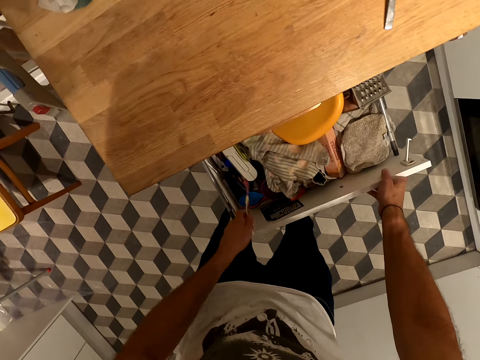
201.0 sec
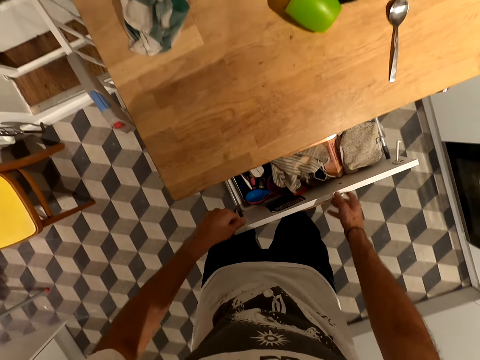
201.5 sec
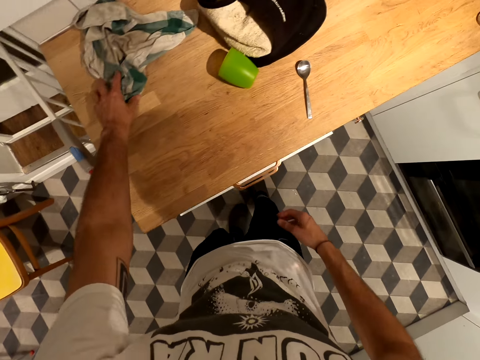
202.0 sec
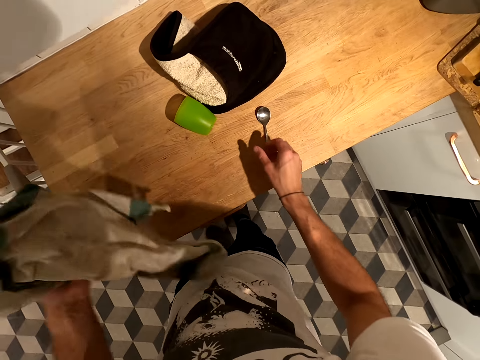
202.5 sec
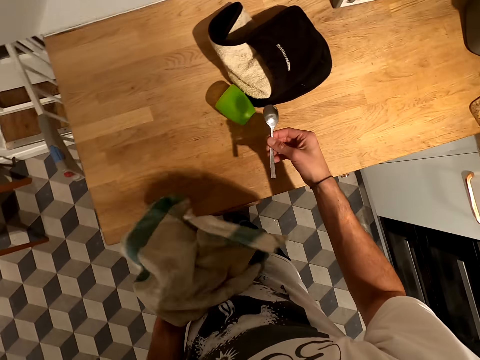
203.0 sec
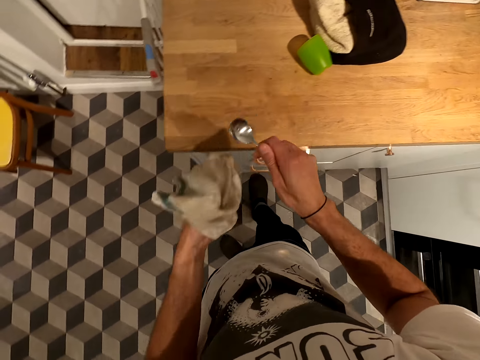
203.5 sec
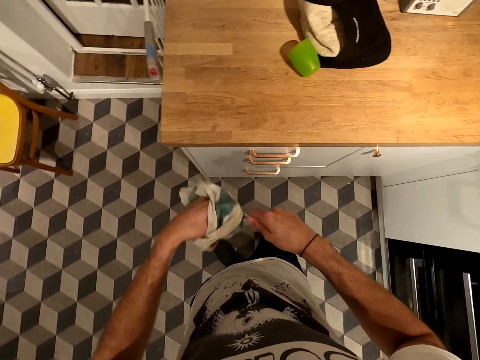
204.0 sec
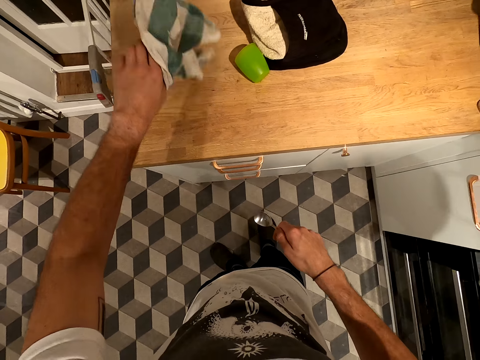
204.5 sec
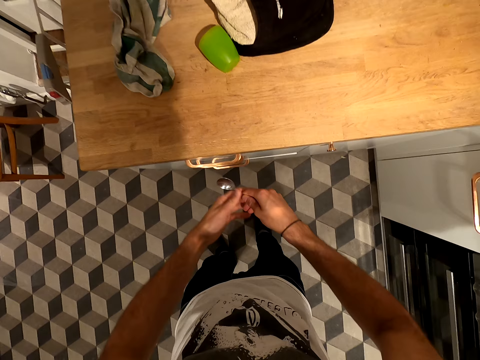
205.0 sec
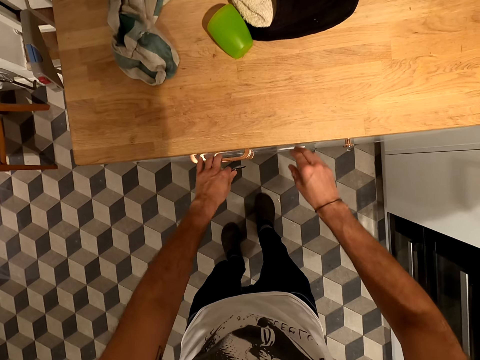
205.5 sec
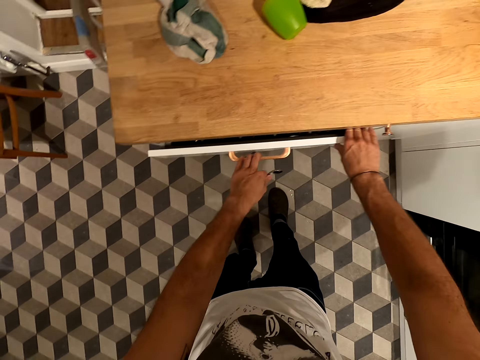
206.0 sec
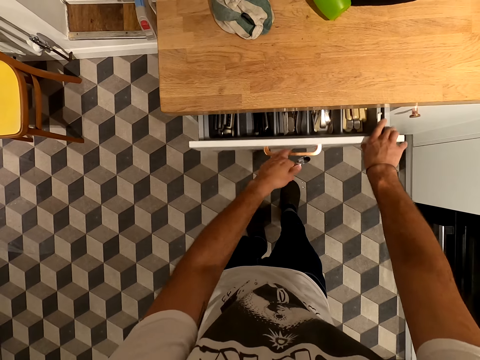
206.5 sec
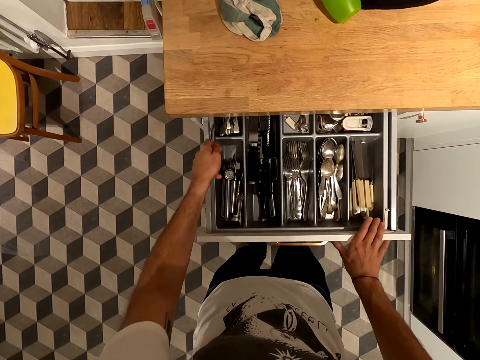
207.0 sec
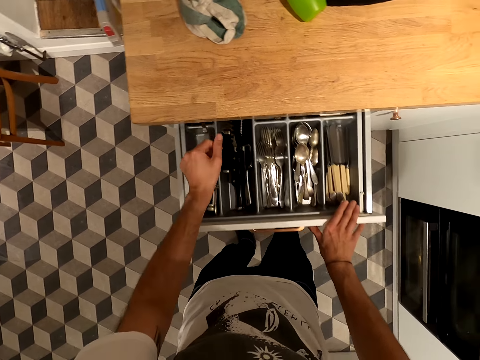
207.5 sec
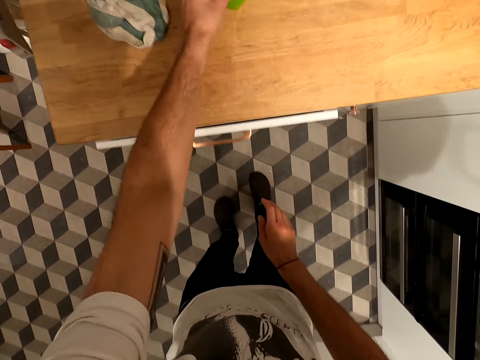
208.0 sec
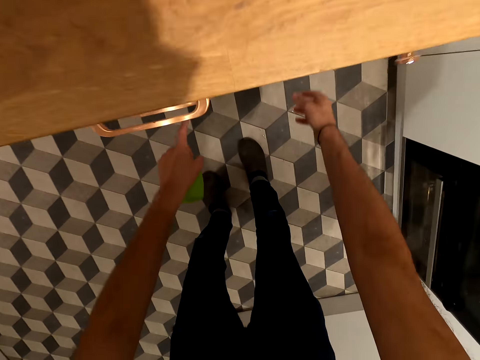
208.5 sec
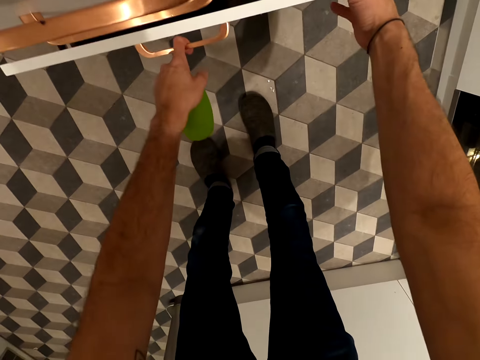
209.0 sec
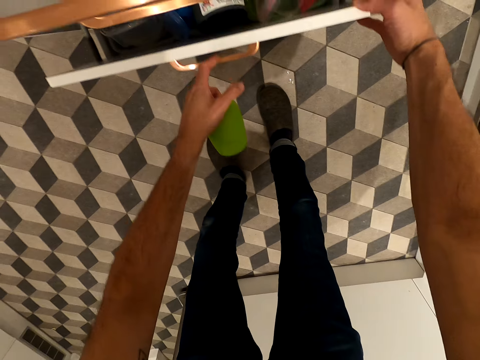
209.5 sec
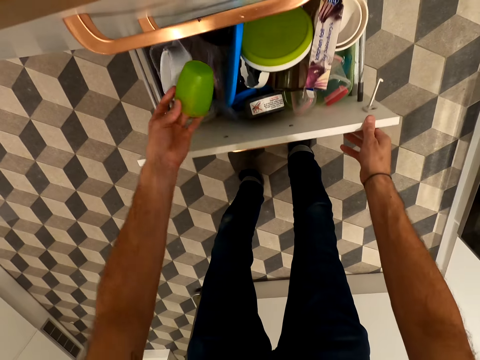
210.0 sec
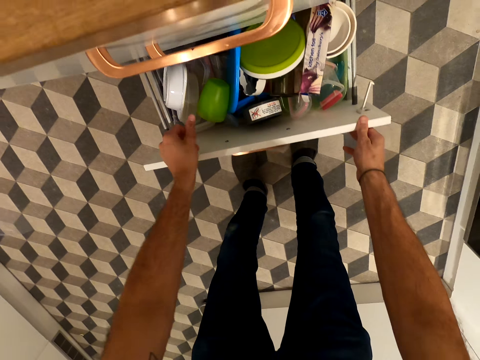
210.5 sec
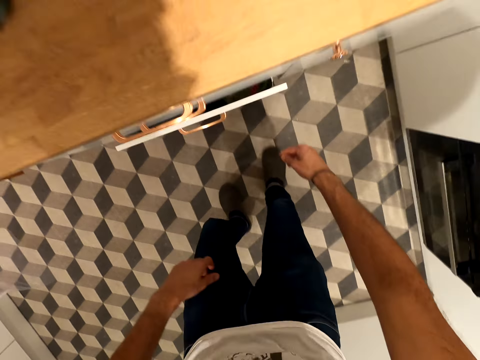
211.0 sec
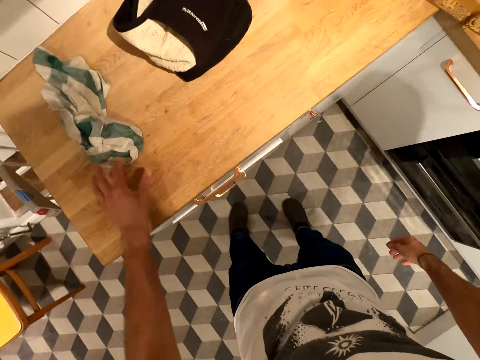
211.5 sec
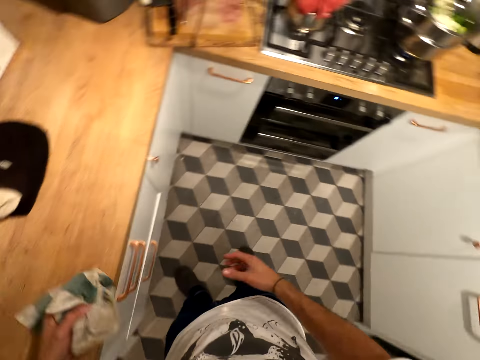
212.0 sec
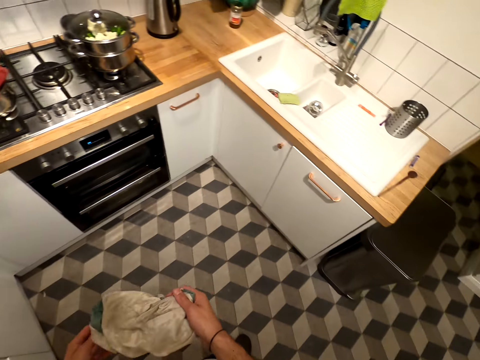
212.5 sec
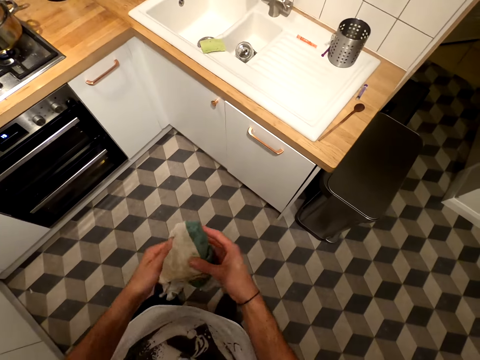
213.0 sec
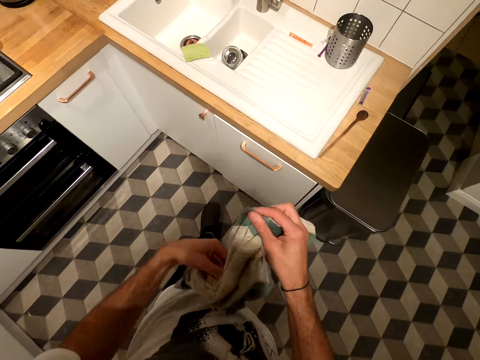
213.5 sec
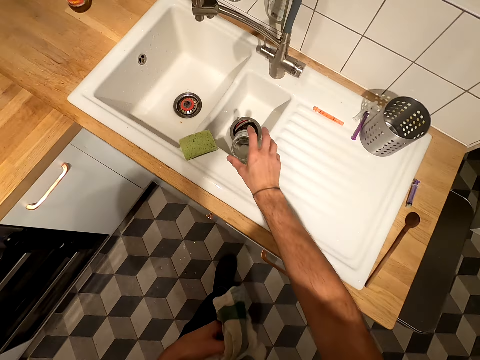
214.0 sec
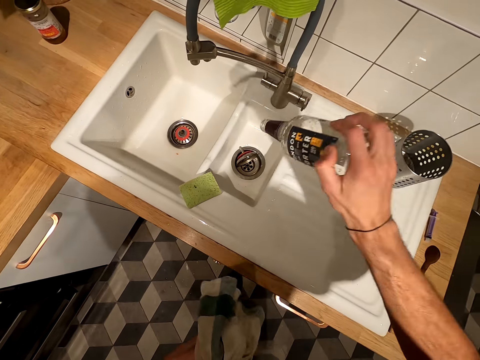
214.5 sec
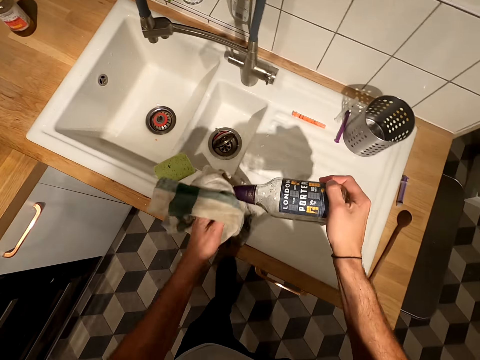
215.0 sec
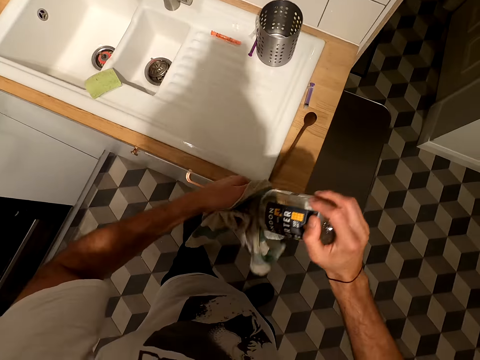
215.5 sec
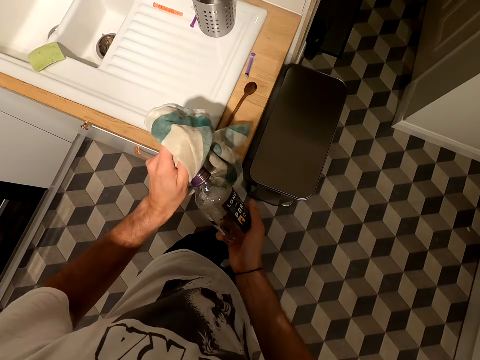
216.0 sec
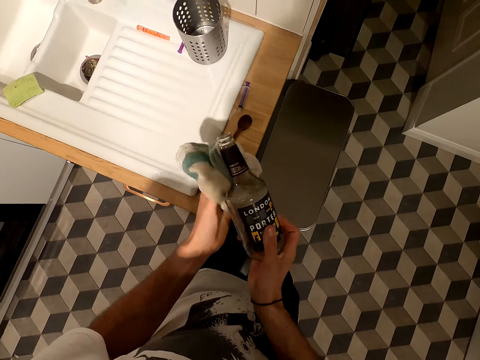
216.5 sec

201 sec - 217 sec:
The camera wearer picks up something. They put an object in the drawer. They close the drawer. They pick up a linen towel. They hold a spoon. They clean the spoon. They drop the linen towel. They hold the spoon with both hands. They open the drawer. They put the spoon in the drawer. They close the drawer. They pick up a cup. They open the drawer. They put the cup in the drawer. They close the drawer. They pick up the linen towel and walk towards the sink. They touch the towel. They pick up a bottle. They shake the bottle. They wipe the bottle.

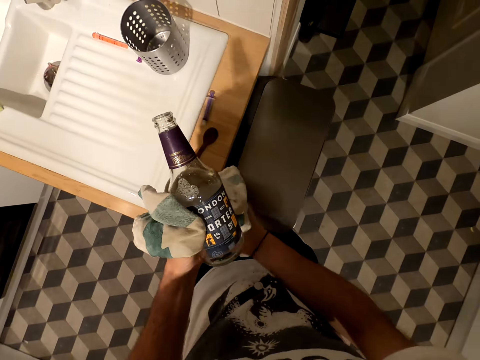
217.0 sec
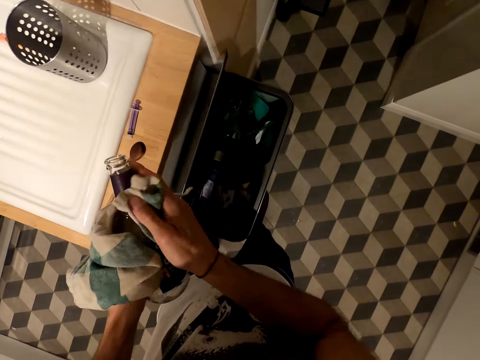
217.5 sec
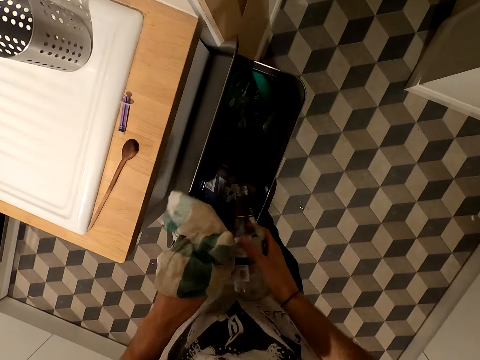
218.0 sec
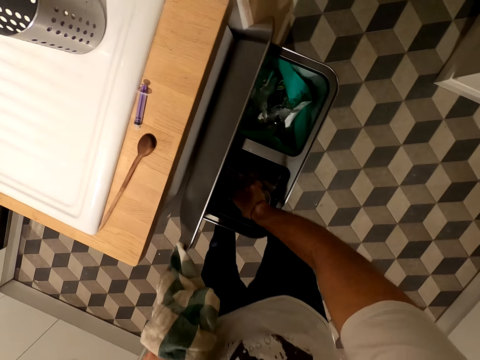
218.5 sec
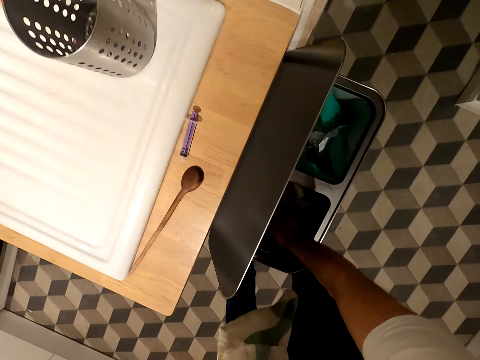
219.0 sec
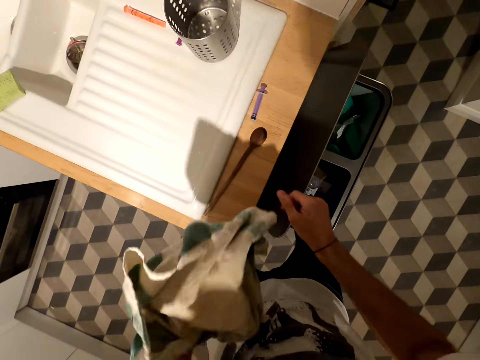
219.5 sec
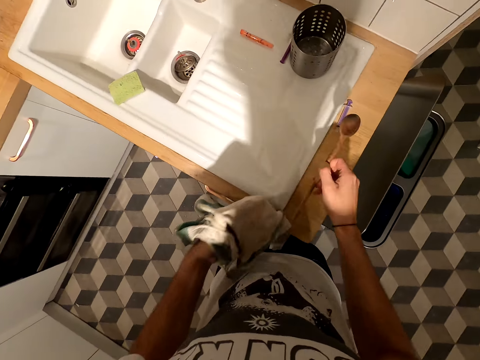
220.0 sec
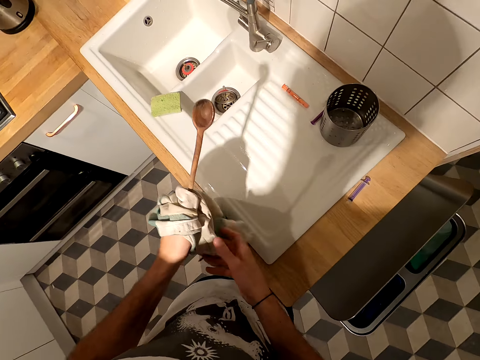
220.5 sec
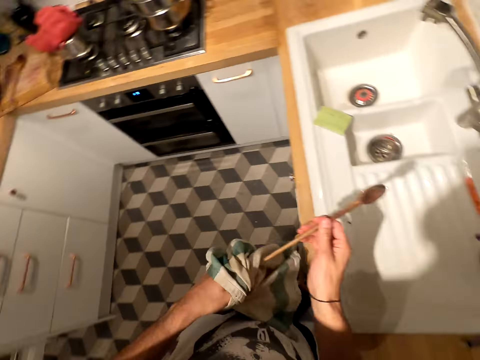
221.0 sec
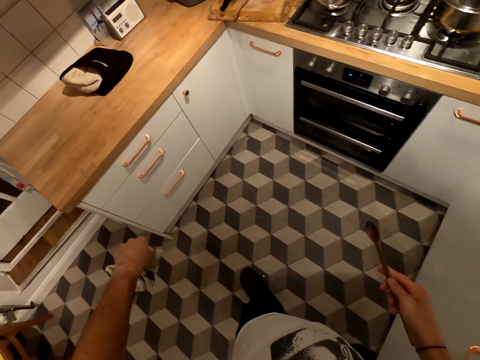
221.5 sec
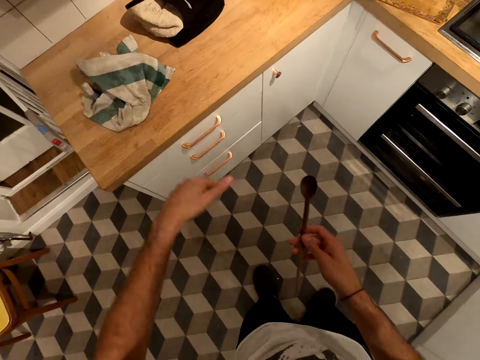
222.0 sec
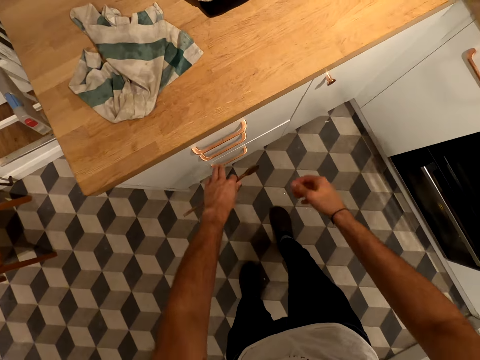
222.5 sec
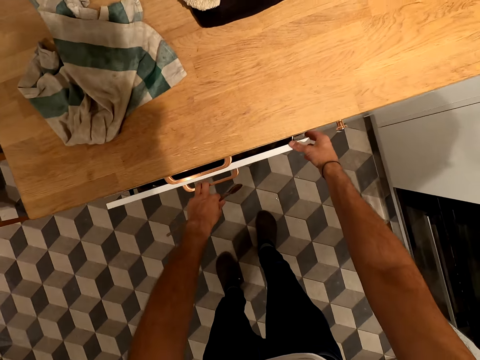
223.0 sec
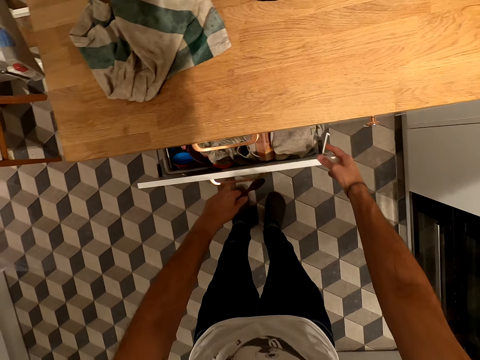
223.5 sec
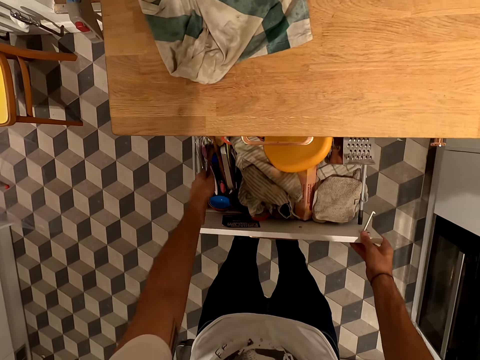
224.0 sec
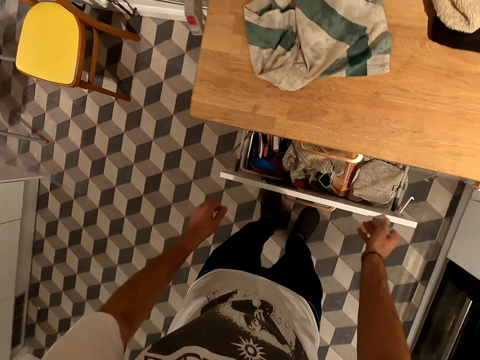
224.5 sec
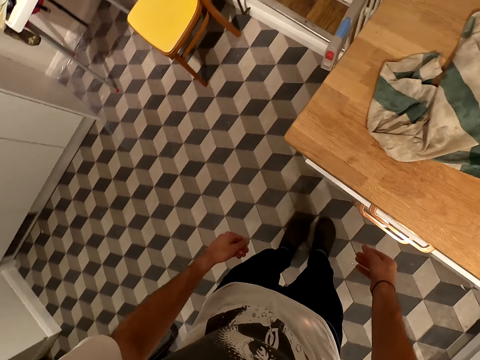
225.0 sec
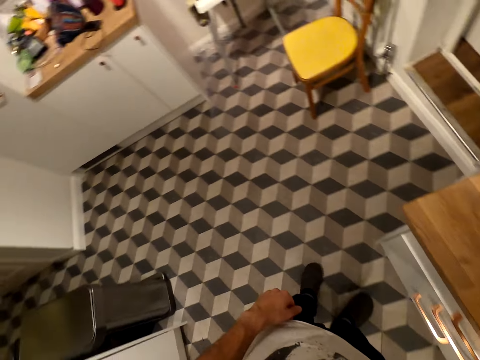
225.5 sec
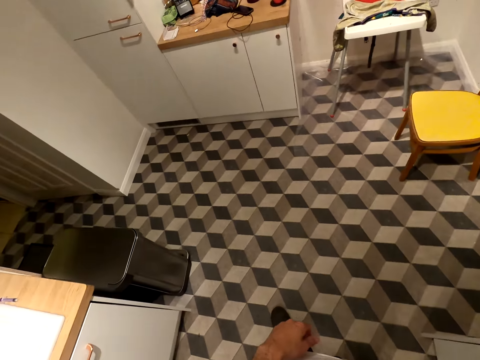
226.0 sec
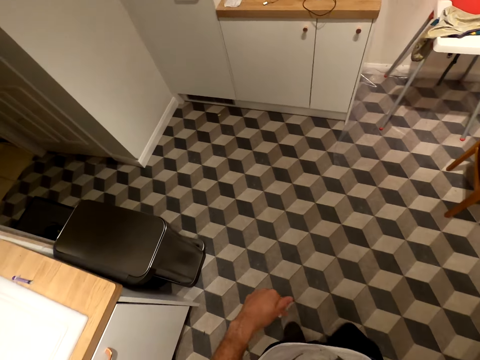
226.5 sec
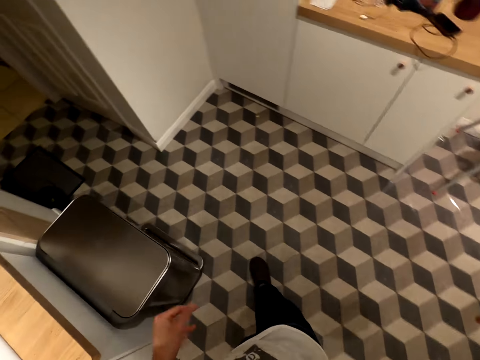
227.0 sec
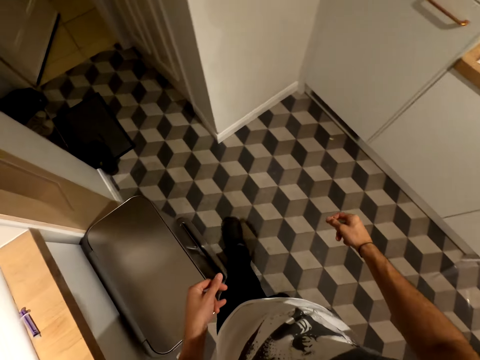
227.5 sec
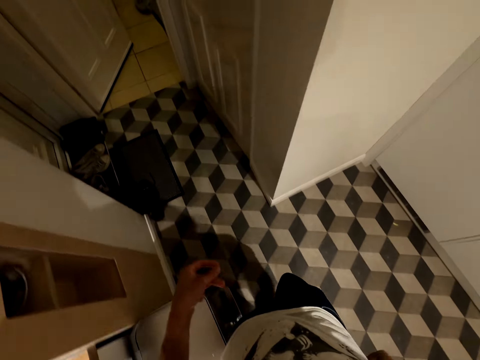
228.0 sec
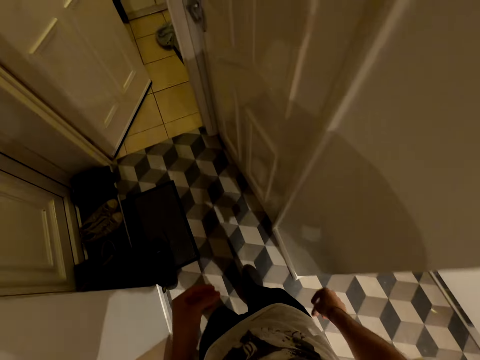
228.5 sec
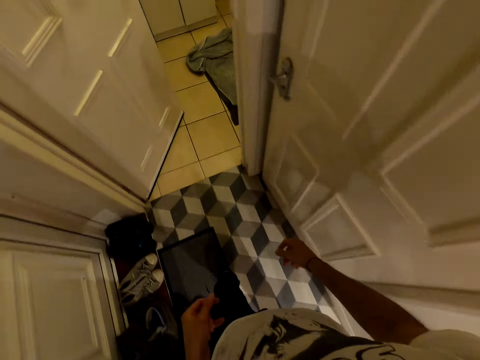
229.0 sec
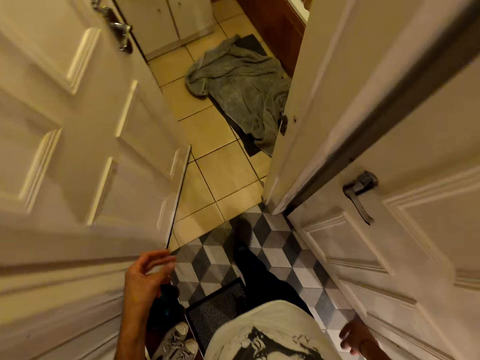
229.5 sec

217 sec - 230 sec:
The camera wearer puts the bottle in the cabinet. They pick up a wooden spoon. They wipe the wooden spoon. They put the linen towel on the countertop. They open the drawer. They put the wooden spoon in the drawer. They close the drawer. They walk.
